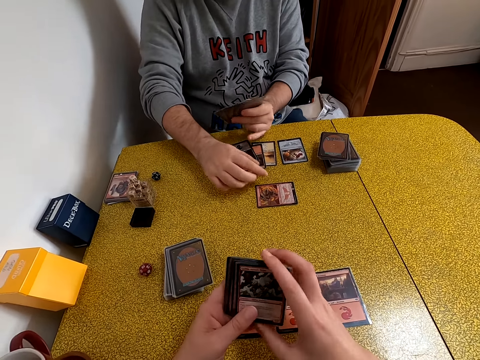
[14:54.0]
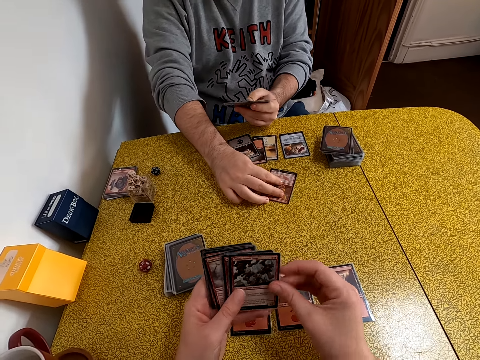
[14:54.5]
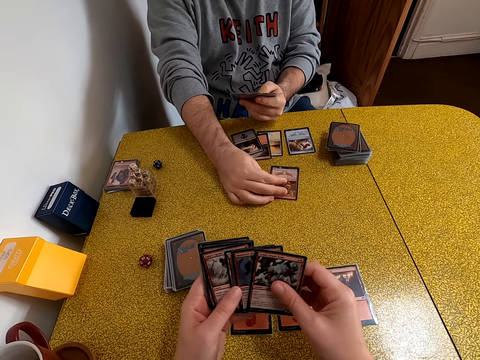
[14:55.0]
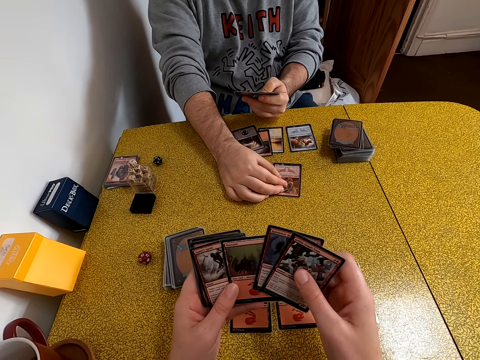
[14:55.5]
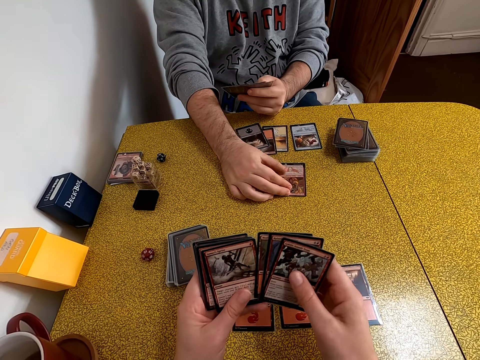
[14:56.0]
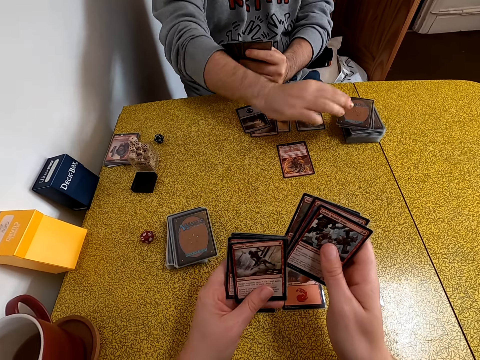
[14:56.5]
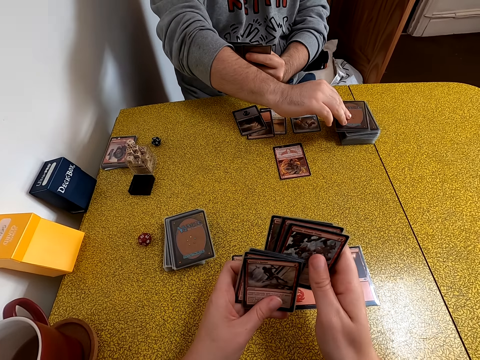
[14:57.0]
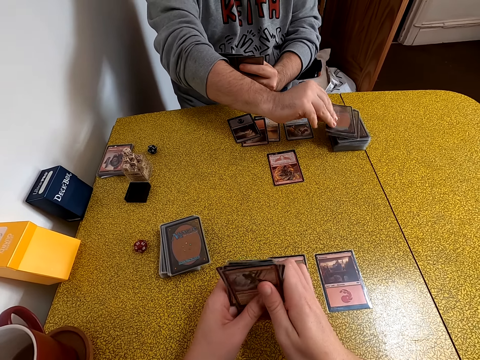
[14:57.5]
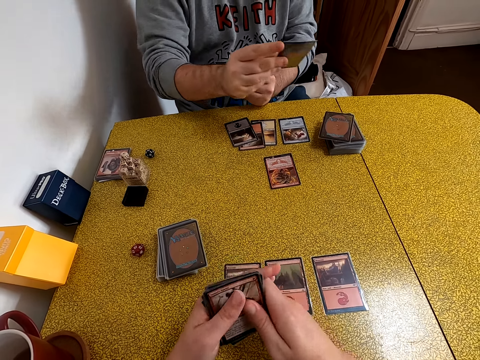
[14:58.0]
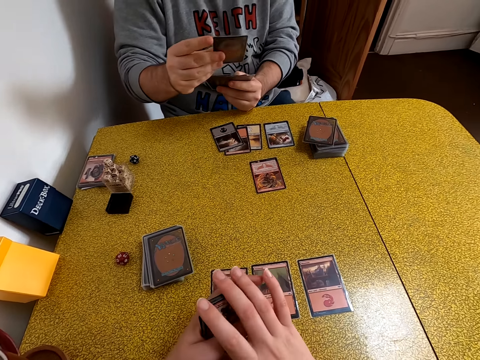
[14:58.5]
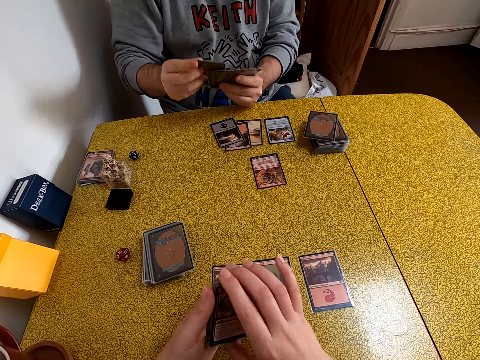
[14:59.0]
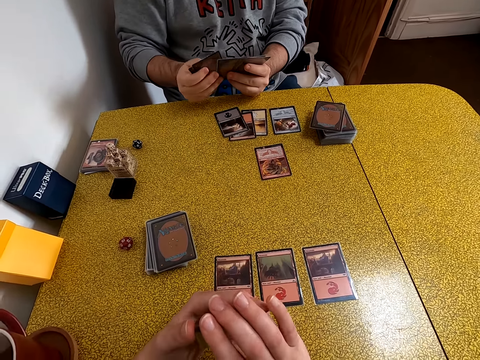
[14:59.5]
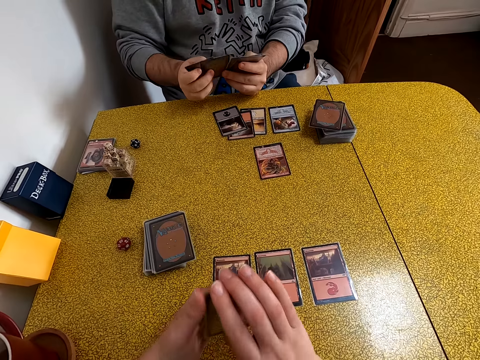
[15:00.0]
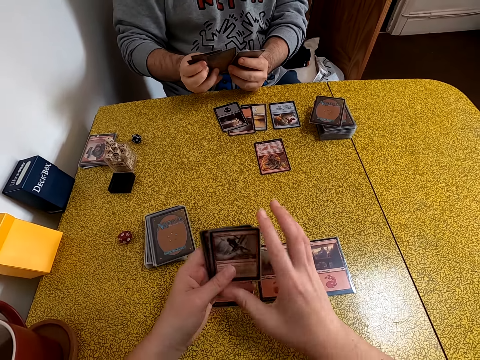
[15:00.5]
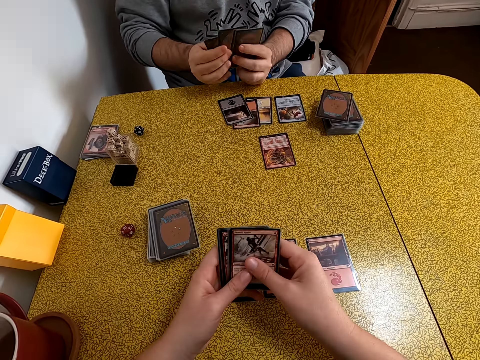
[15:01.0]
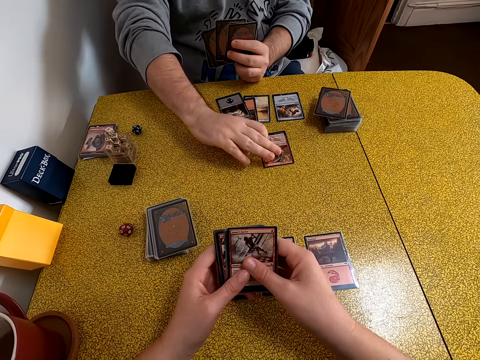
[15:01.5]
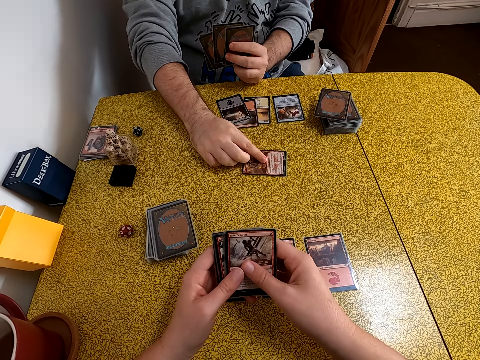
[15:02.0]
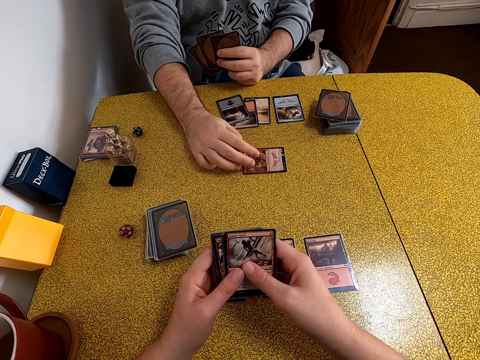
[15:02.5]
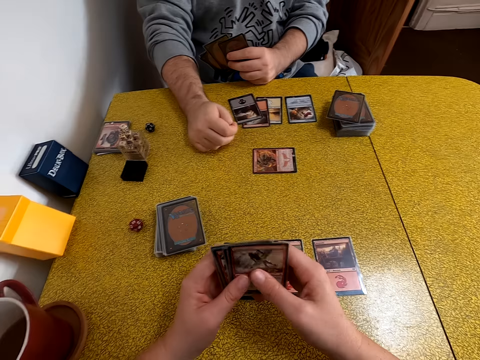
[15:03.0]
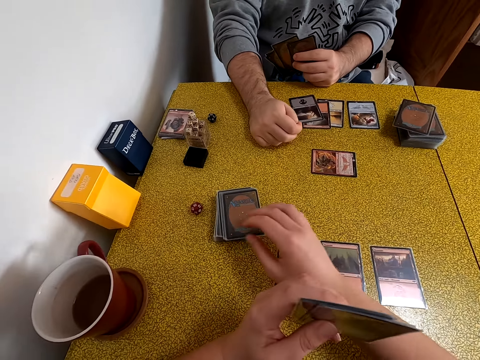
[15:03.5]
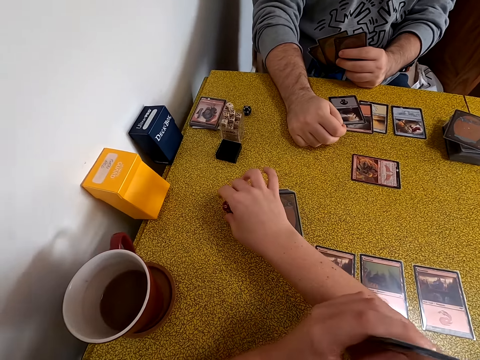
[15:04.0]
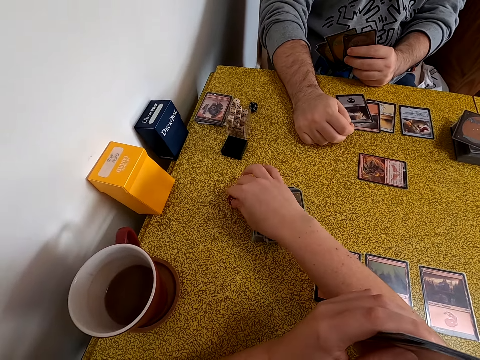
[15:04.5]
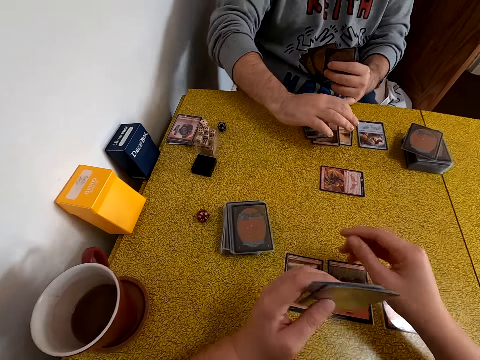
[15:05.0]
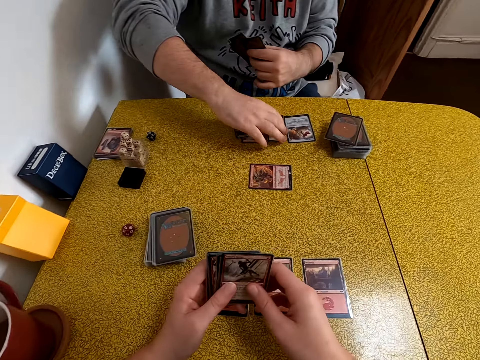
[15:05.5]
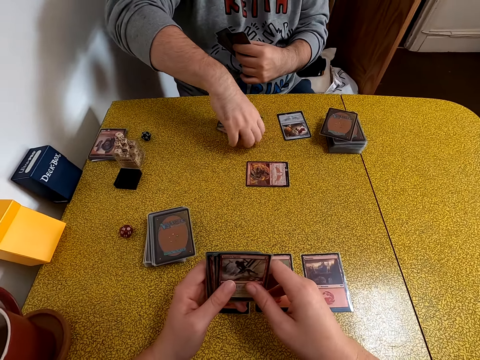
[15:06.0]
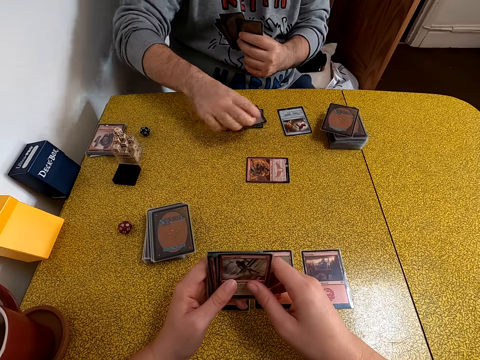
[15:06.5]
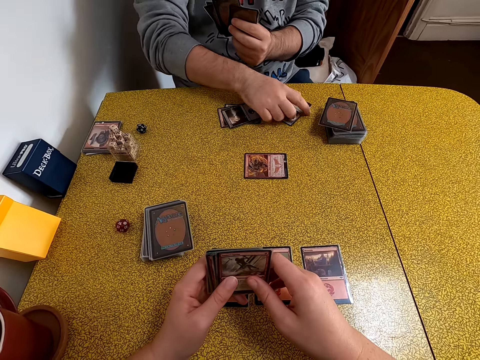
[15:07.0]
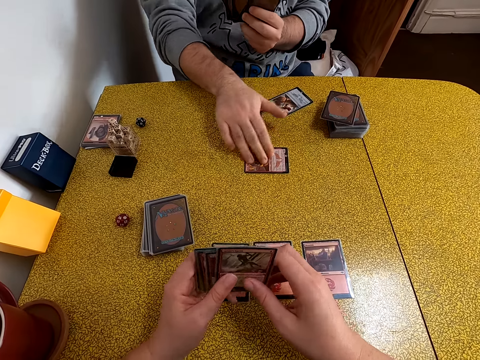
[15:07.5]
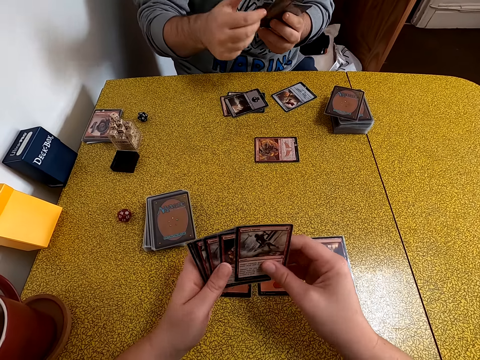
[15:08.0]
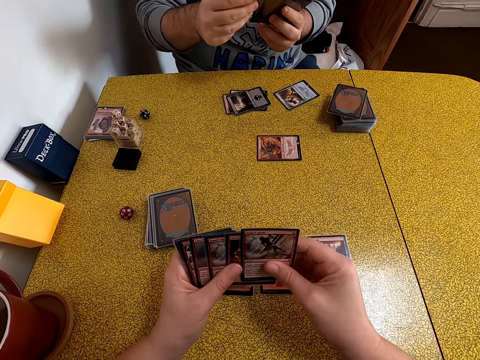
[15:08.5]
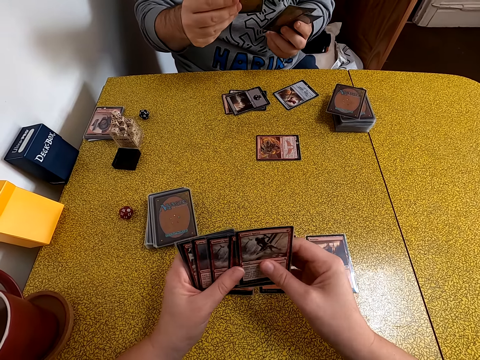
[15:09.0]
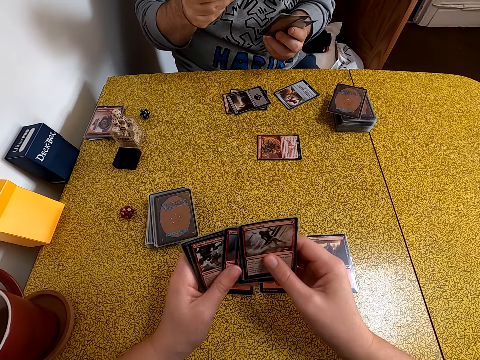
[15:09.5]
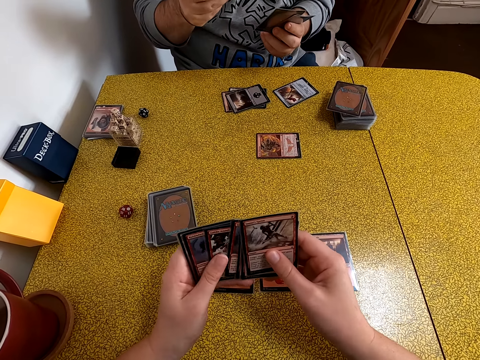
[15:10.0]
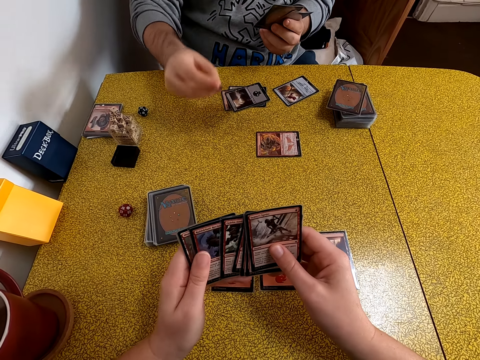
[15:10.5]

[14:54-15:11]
A person arranges playing cards on the table. The camera wearer arranges playing cards. The person takes a playing card, looks on the playing card, arranges playing cards, and moves a playing card on the table. The camera wearer stretches a hand. They roll the dice on the table and hold the playing cards with both hands. The person moves playing cards on the table and arranges playing cards on the table. The camera wearer arranges playing cards. The person arranges playing cards.

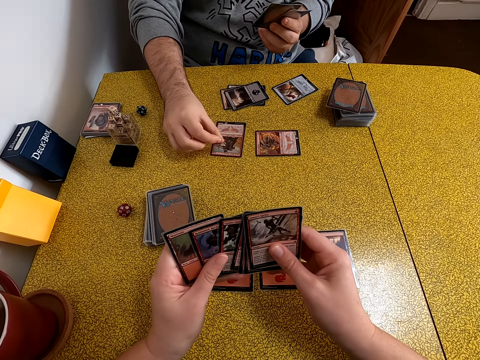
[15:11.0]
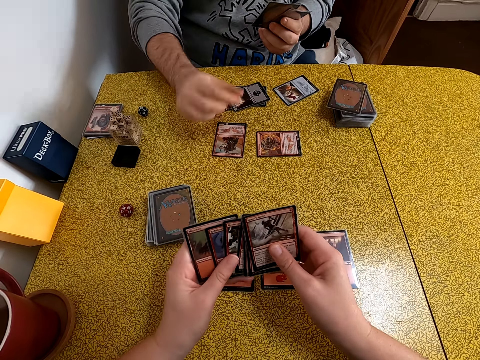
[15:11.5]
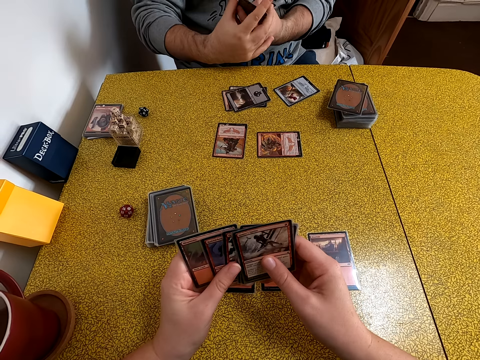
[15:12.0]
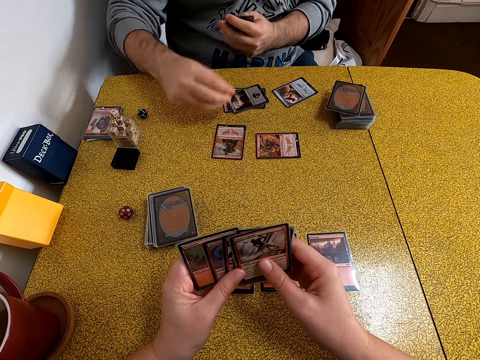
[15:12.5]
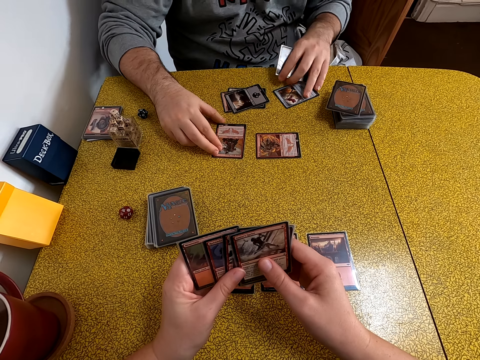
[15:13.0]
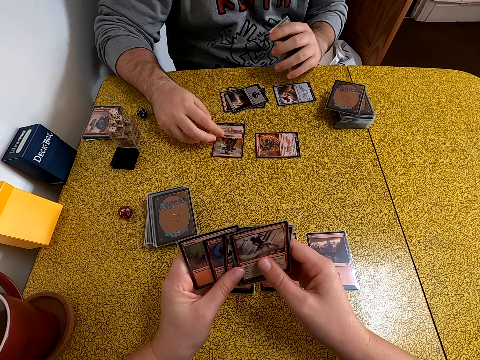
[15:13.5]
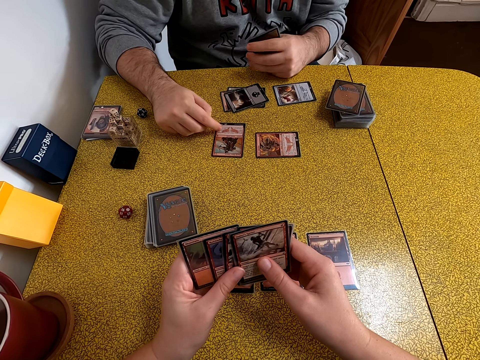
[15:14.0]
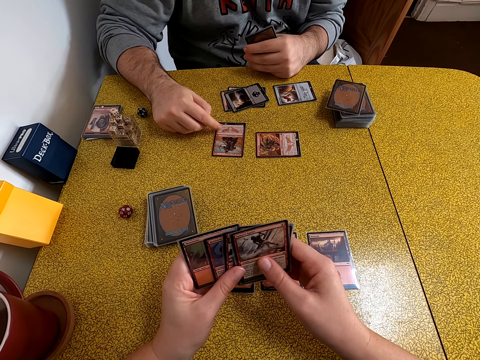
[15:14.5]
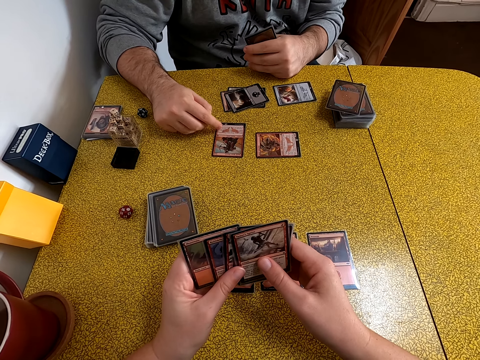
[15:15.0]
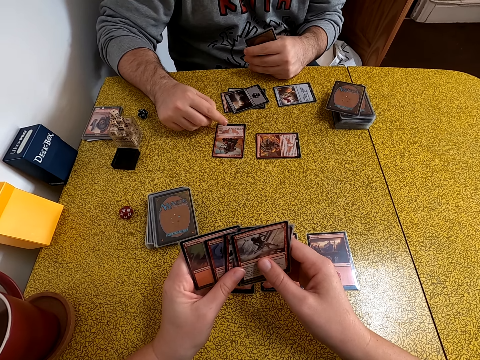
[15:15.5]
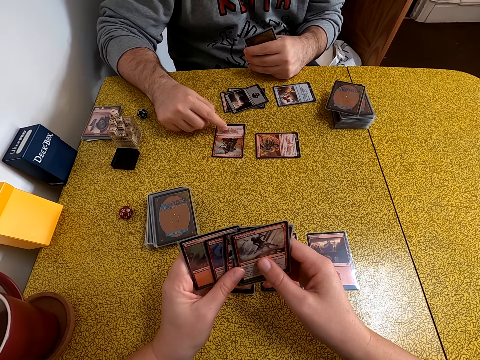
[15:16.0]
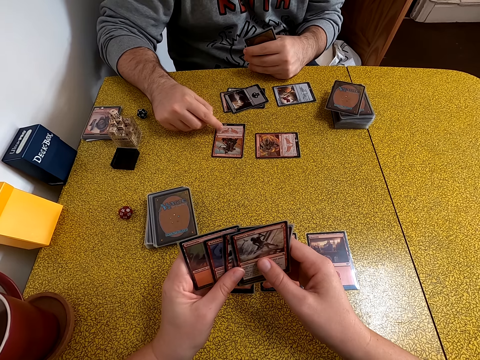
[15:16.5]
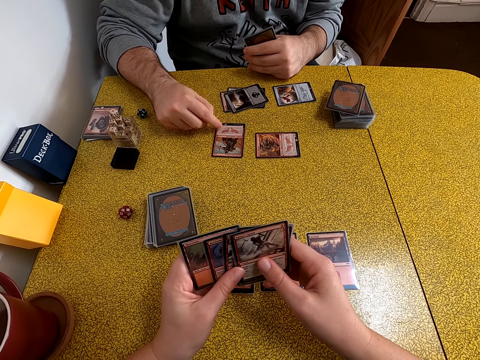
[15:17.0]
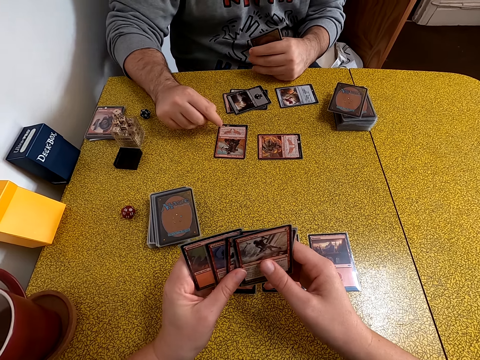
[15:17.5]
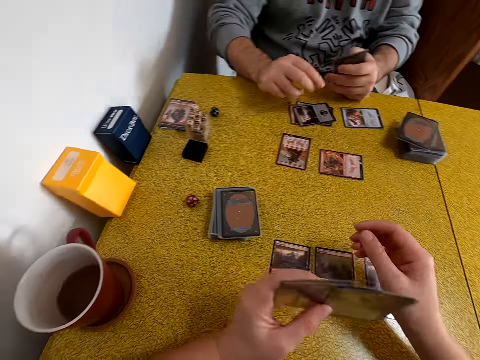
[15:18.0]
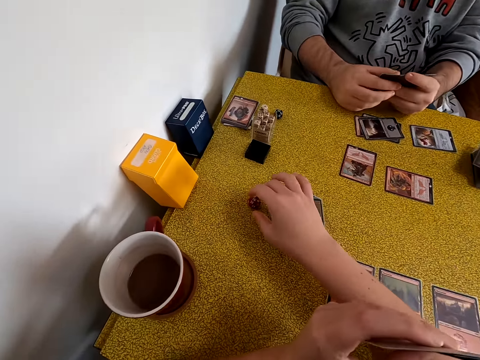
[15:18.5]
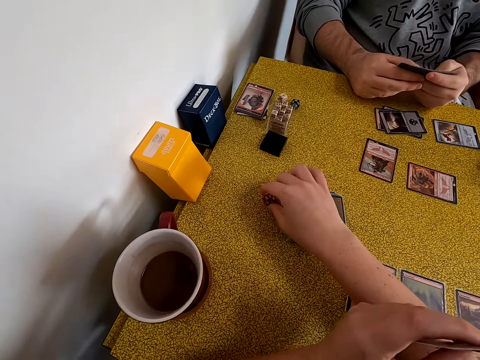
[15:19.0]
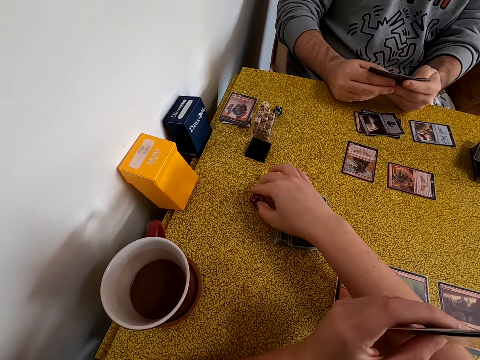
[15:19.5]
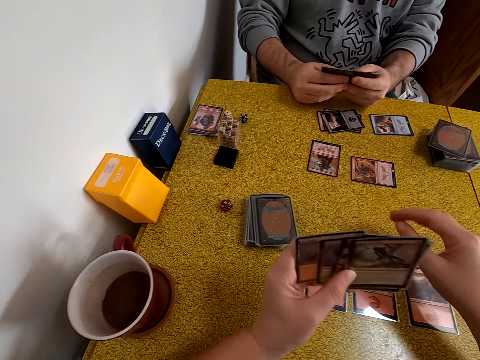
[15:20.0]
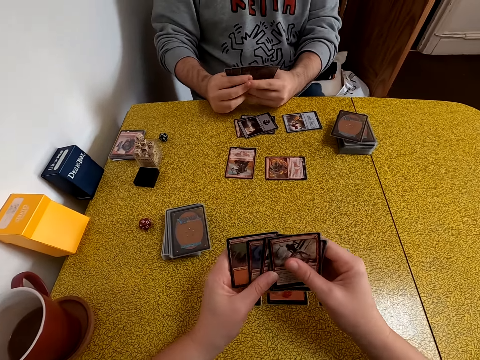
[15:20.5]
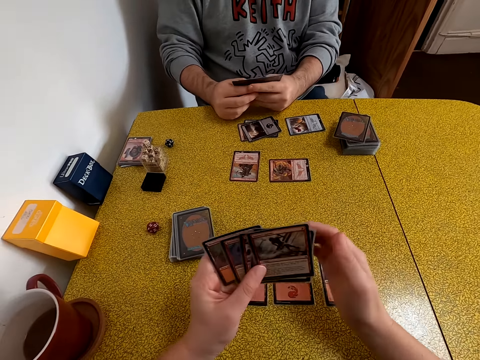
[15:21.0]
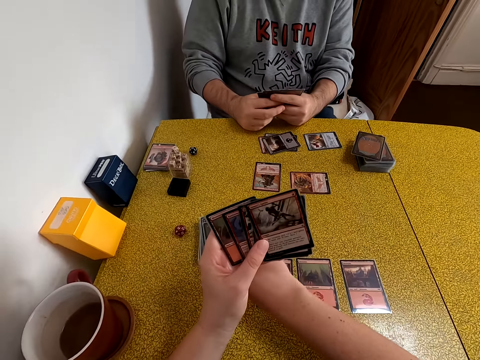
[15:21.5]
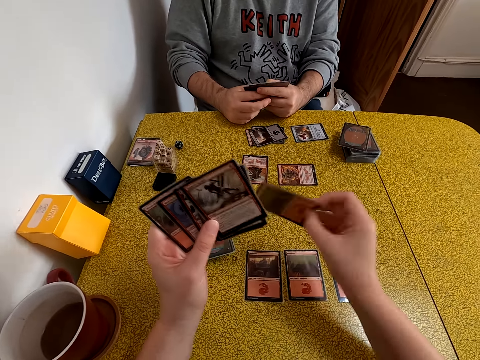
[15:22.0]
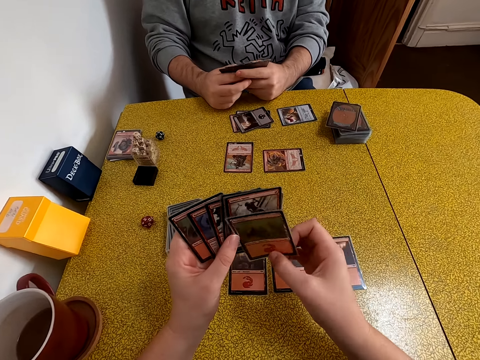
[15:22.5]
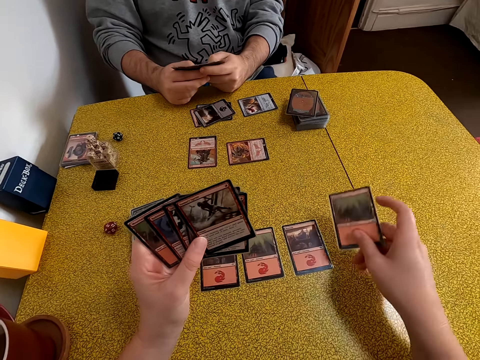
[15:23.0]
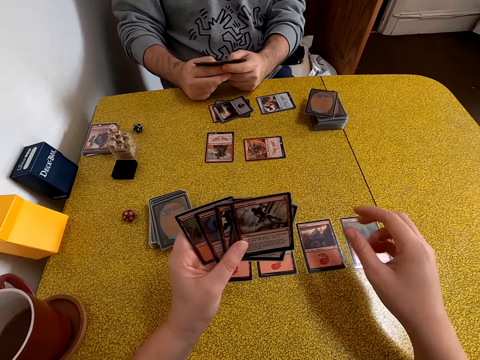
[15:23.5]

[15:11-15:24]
A person puts a playing card on the table. The person touches the playing card. The person points on the playing card. The camera wearer stretches a hand. The person arranges playing cards. The camera wearer touches the dice, rolls the dice, and removes a hand from the dice. They arrange the playing cards. They take a playing card on the table. They put the playing cards together. They put the playing card on the table.
